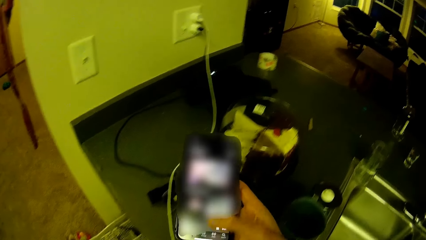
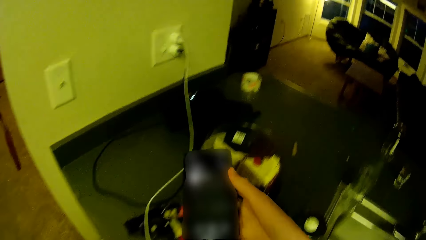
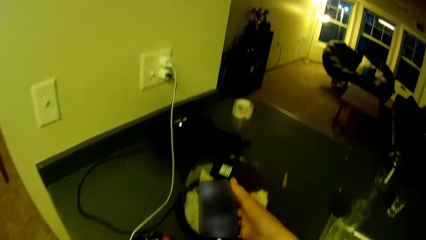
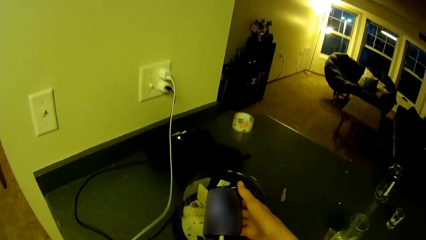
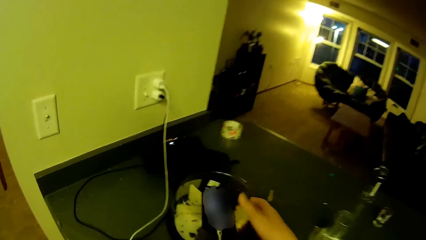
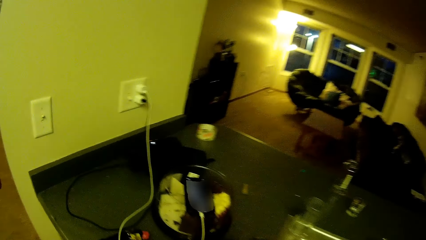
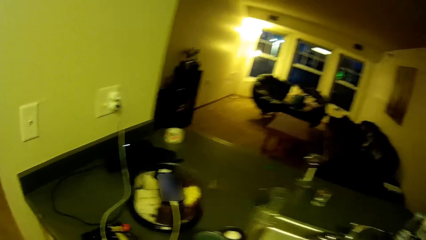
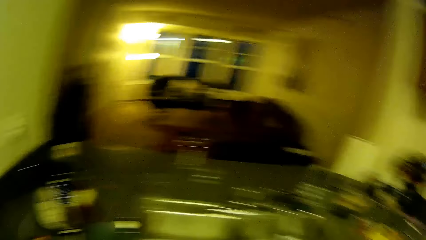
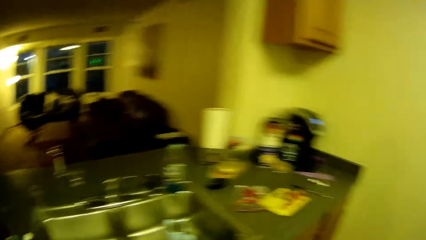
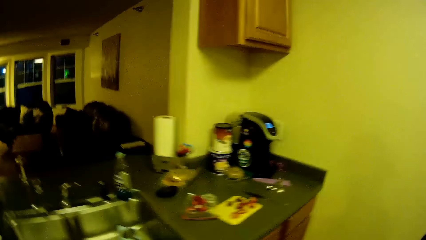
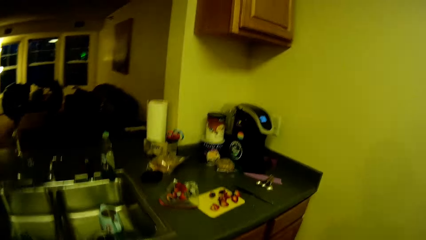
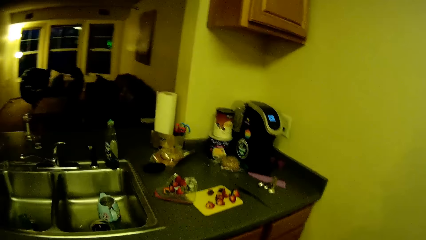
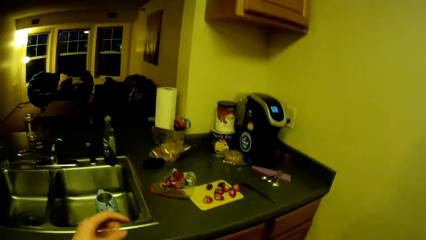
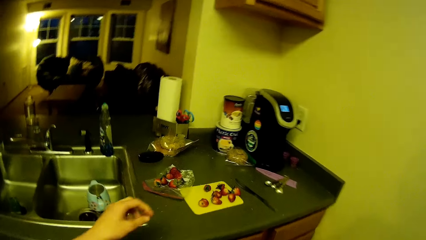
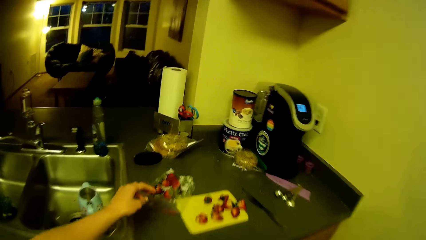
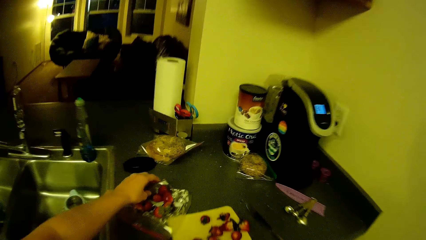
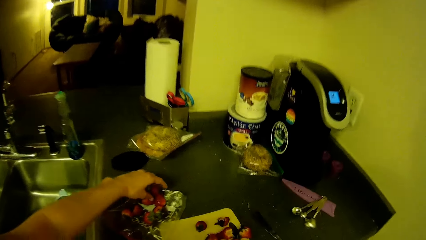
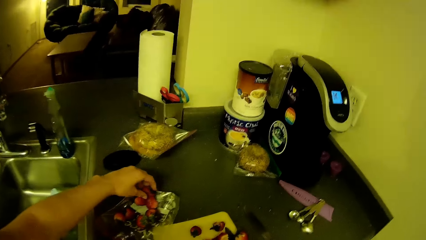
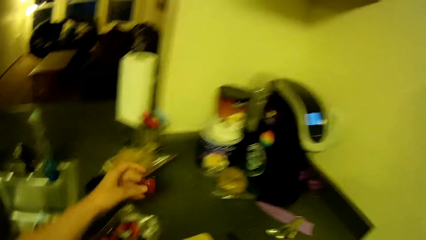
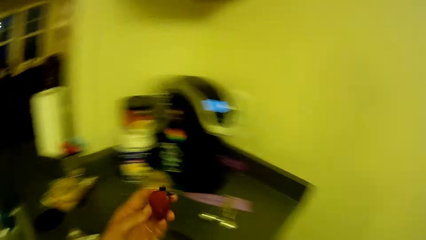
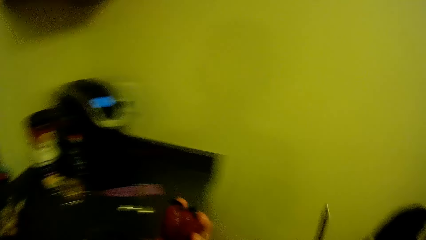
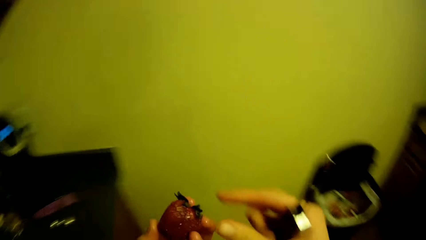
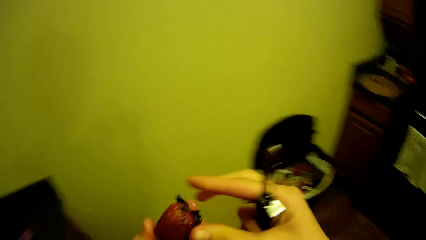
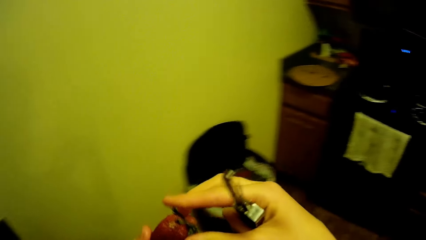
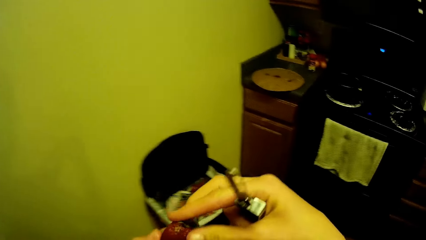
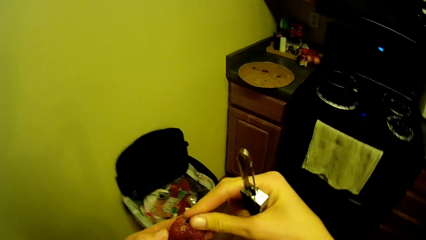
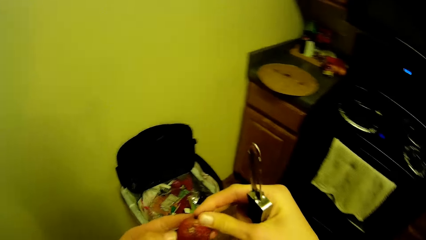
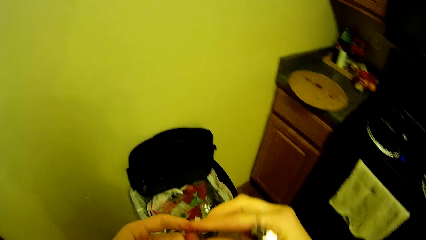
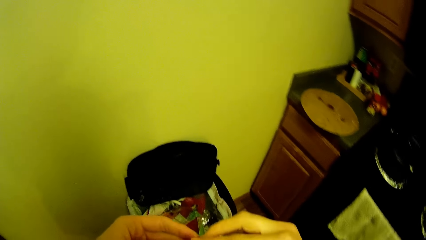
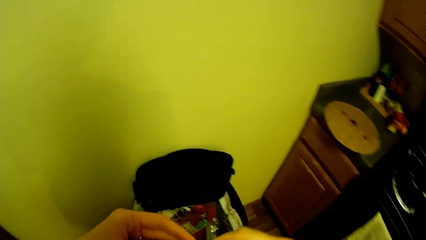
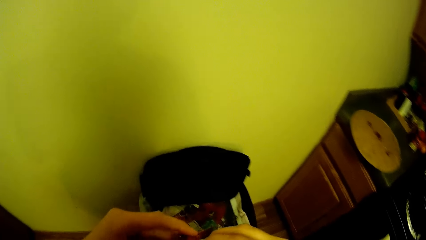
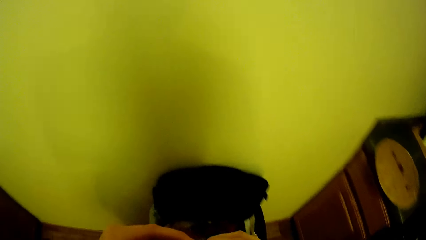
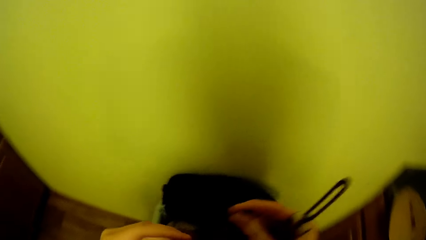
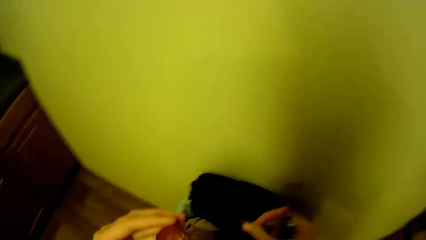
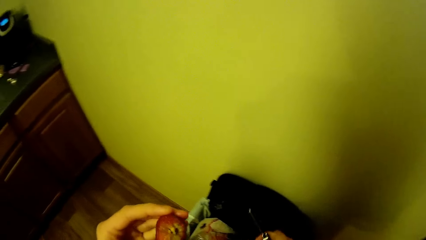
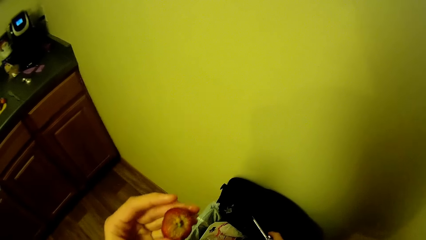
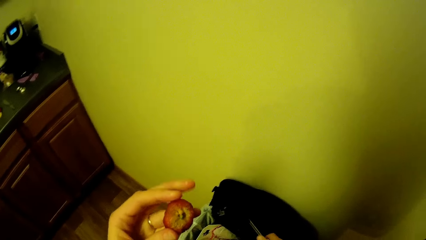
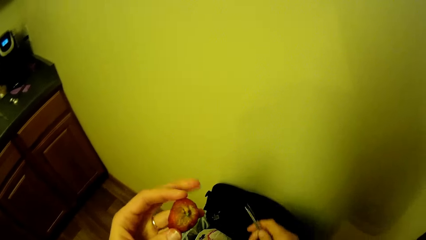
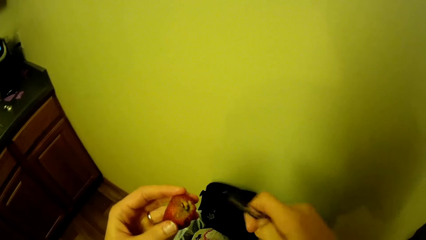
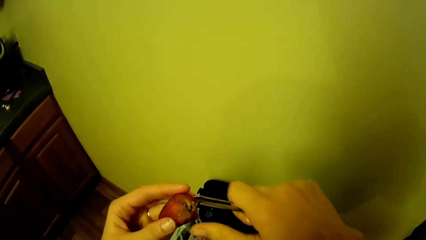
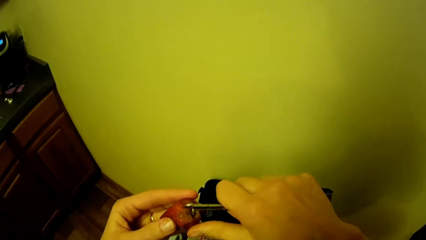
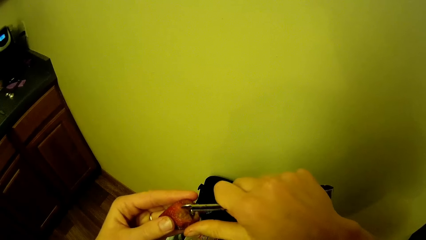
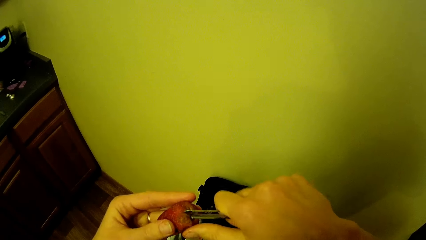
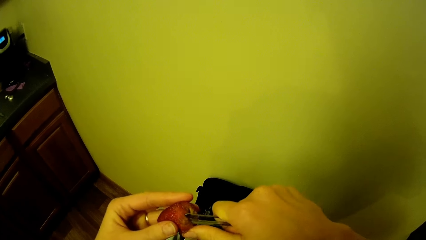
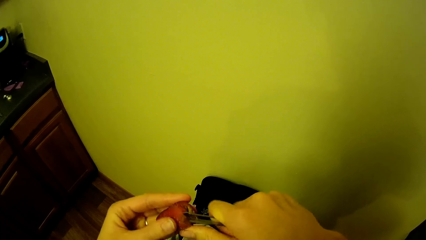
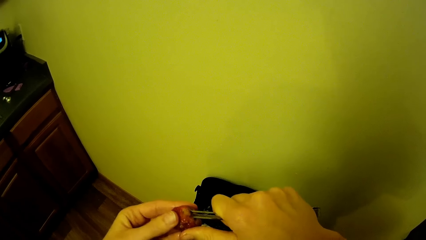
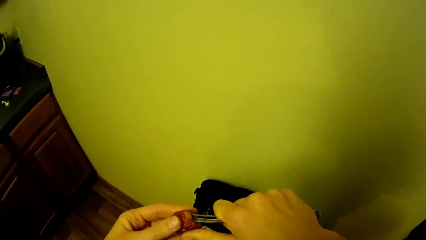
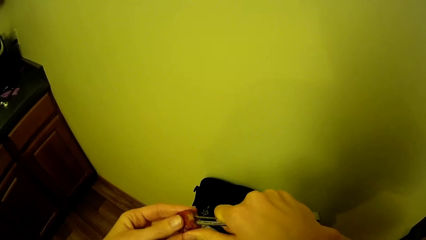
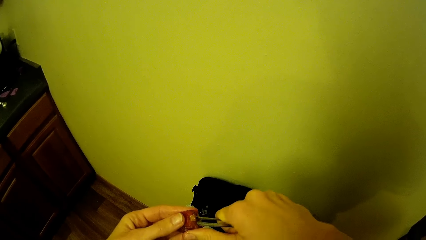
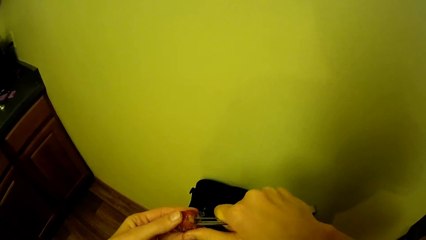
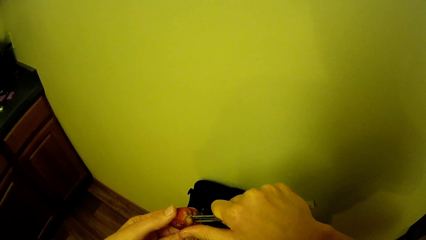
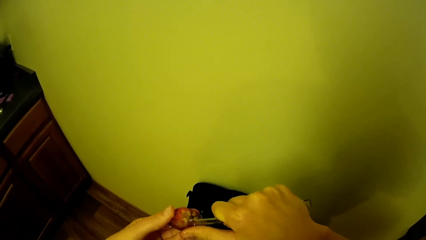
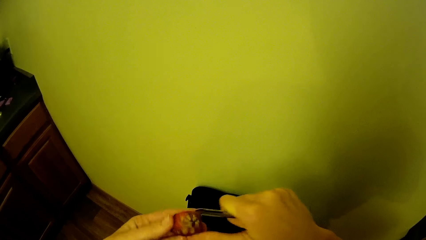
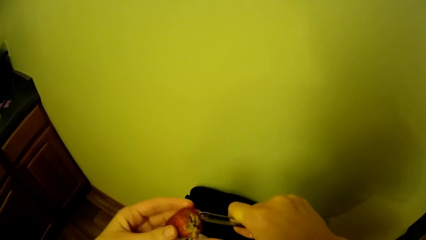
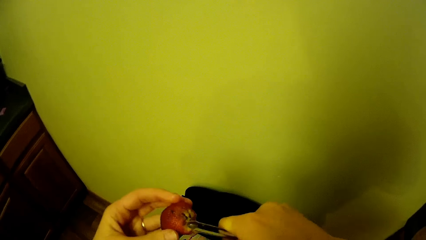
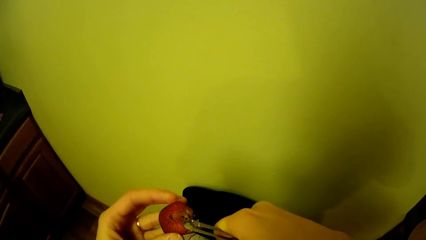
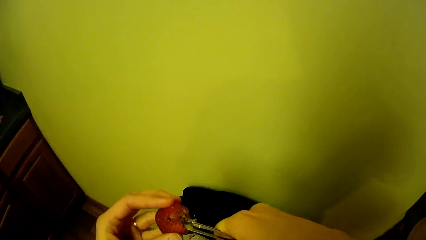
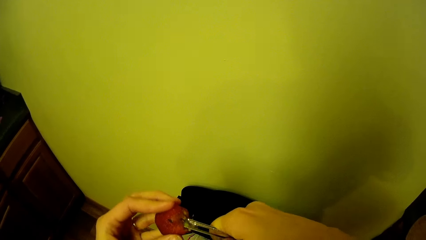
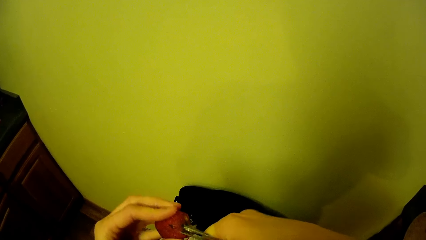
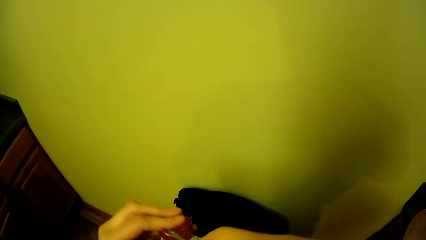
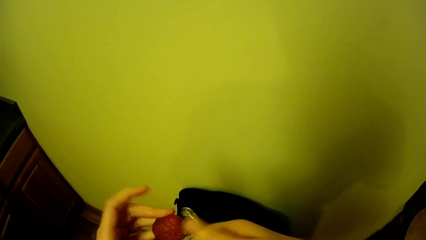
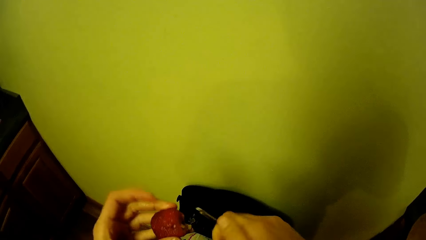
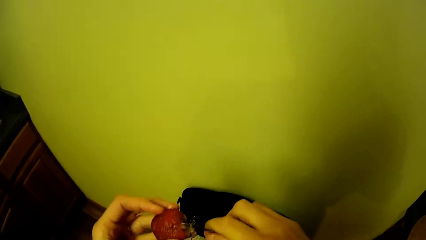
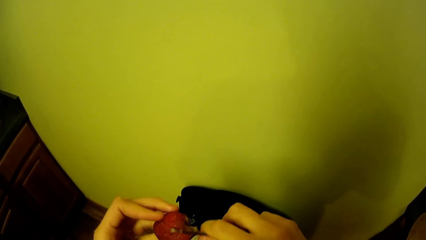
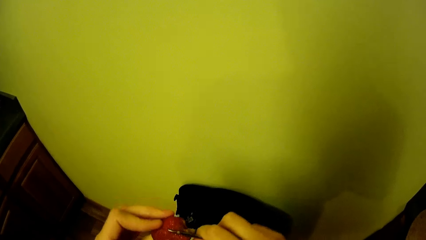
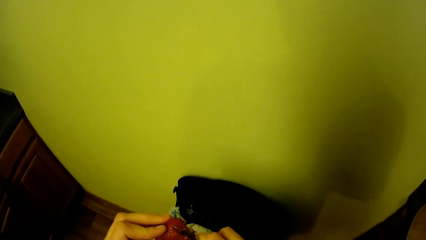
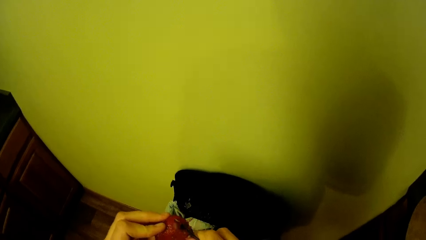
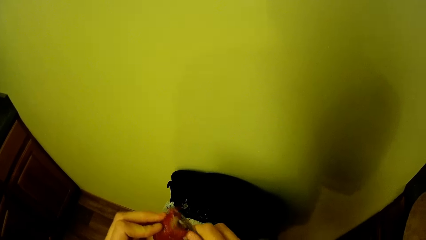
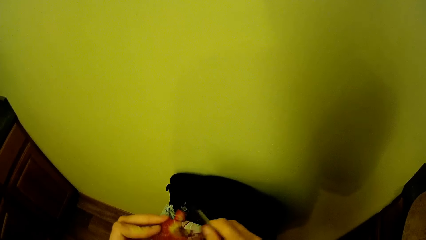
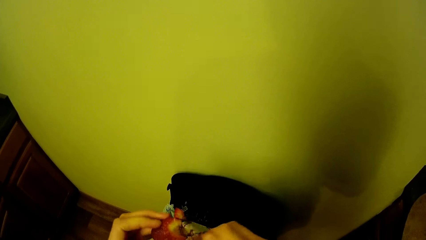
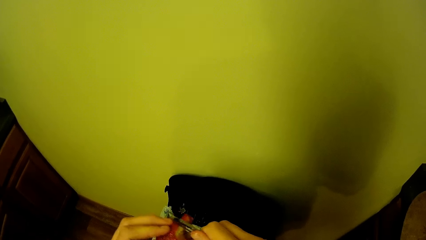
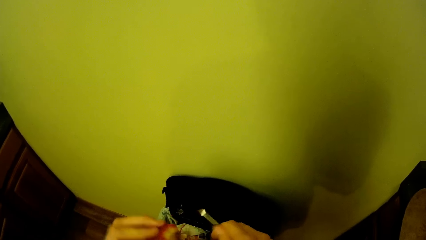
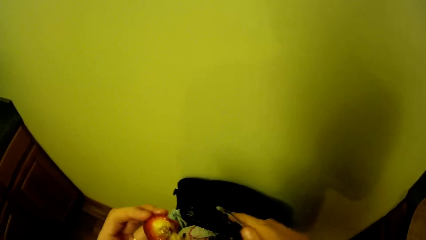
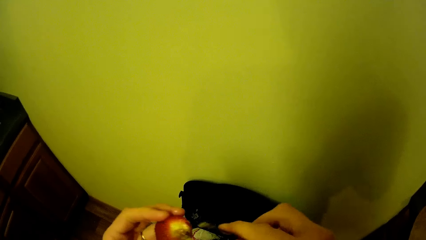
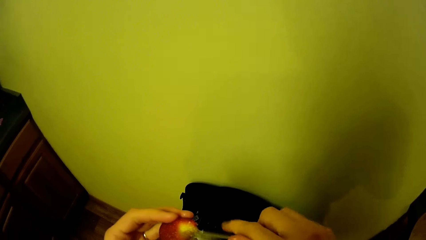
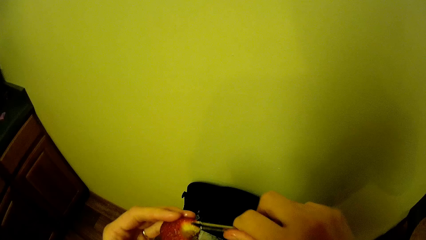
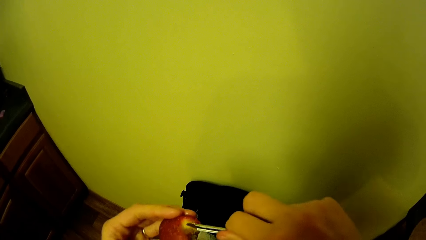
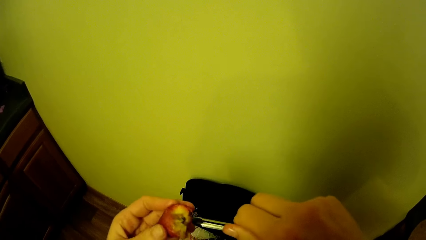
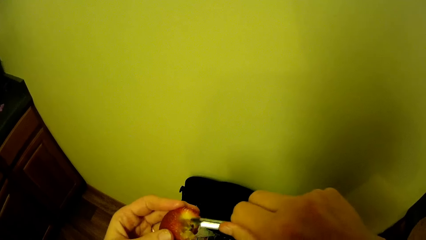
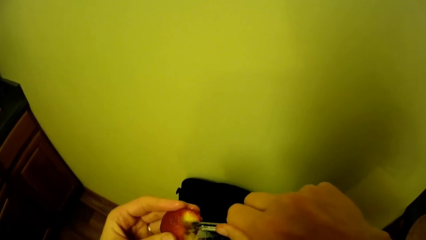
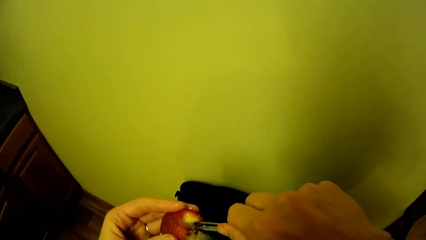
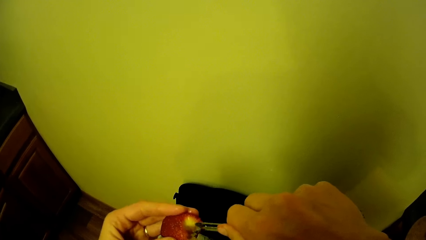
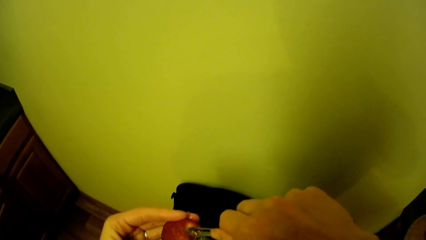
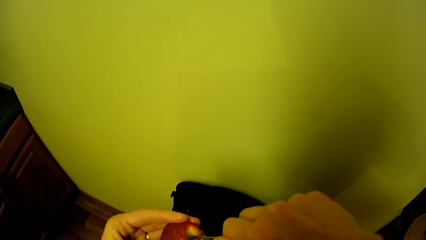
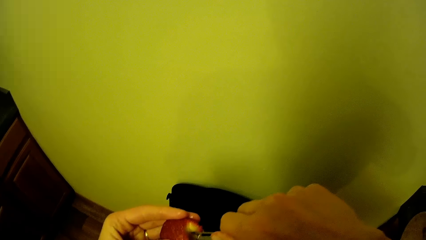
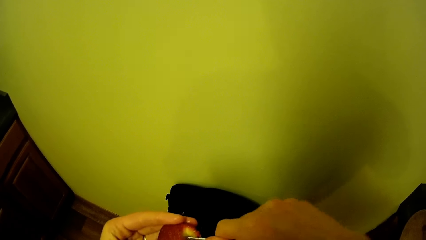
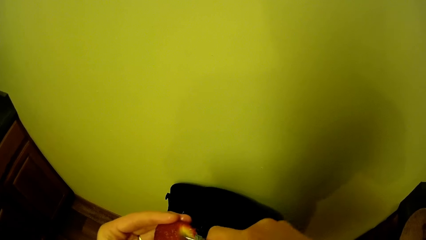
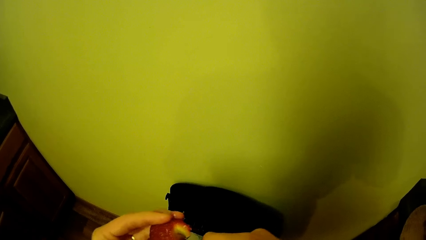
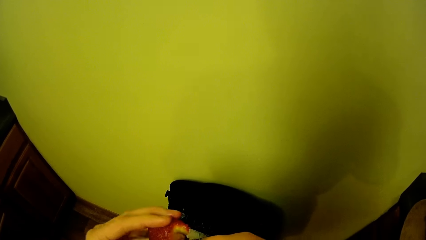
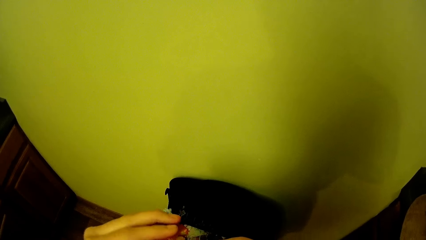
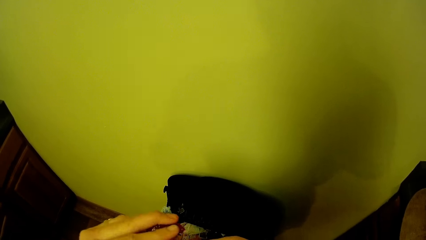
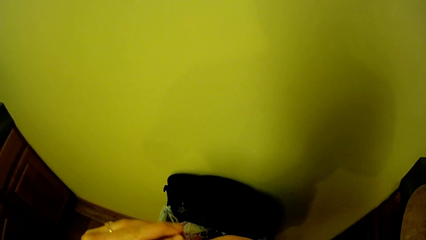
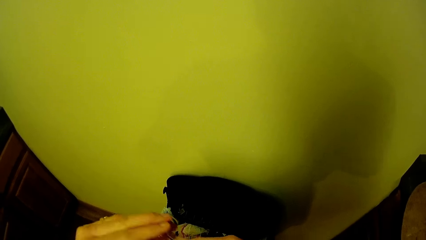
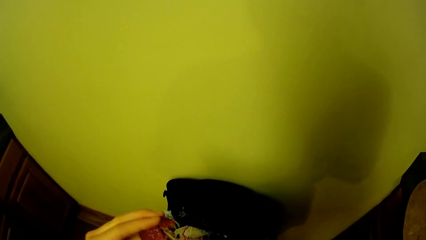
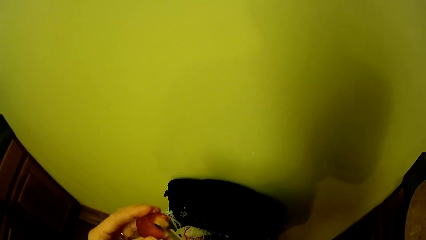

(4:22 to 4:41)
The camera wearer drops the phone on the glass on the kitchen cabinet. She moves her body. She picks another strawberry from the zipper bag on the kitchen cabinet. She walks to the bin. She removes spoilt parts of a strawberry. She peels the strawberry with the fruit peeler.
